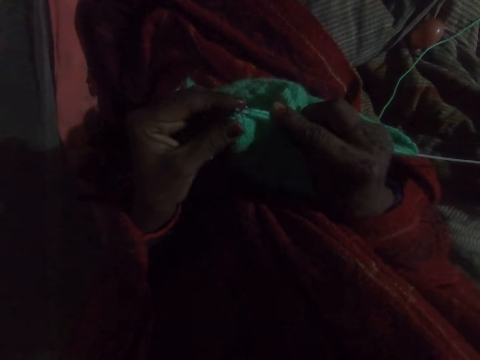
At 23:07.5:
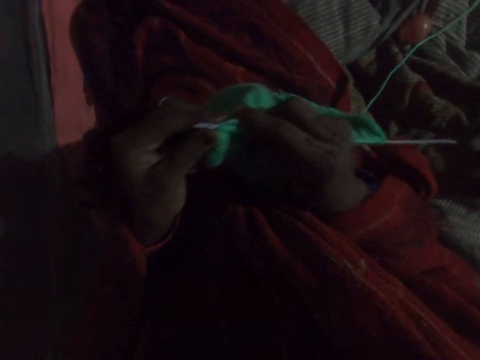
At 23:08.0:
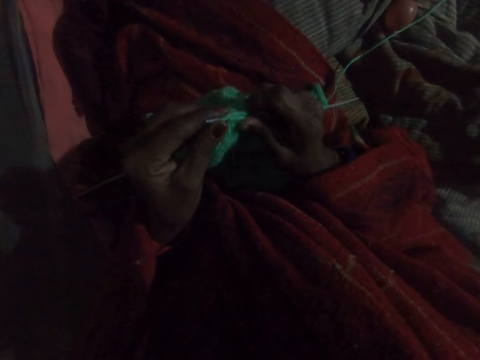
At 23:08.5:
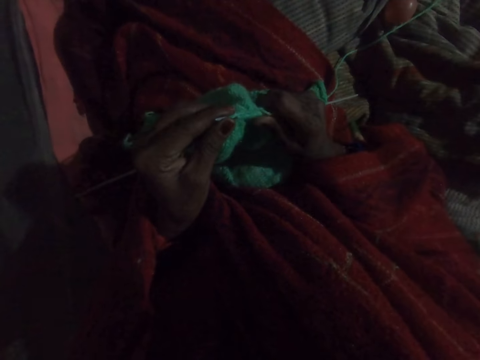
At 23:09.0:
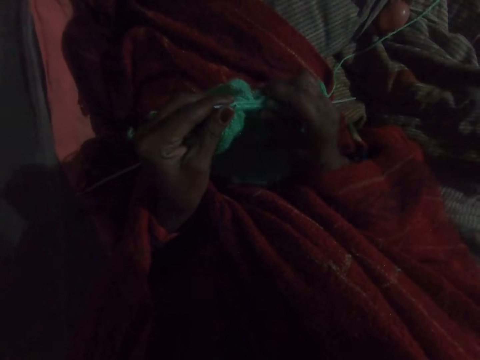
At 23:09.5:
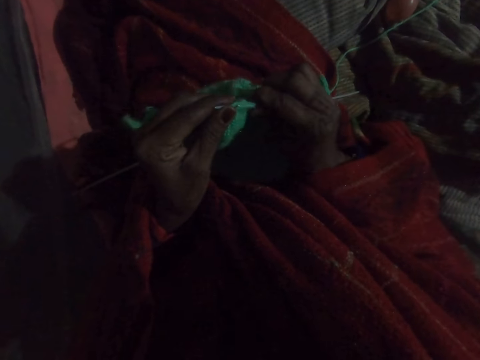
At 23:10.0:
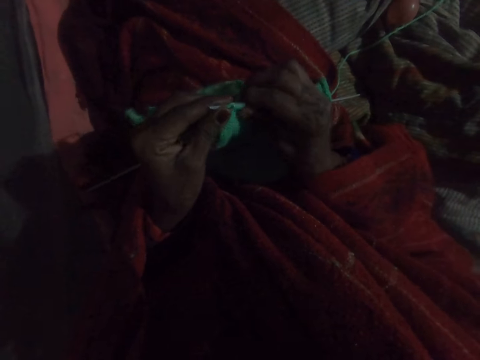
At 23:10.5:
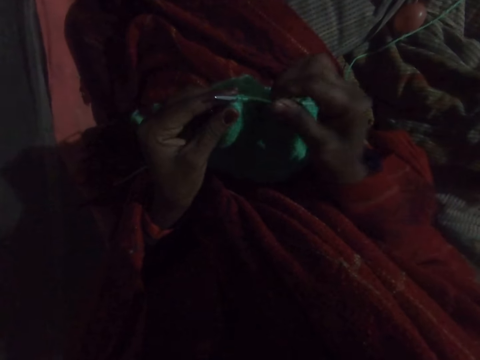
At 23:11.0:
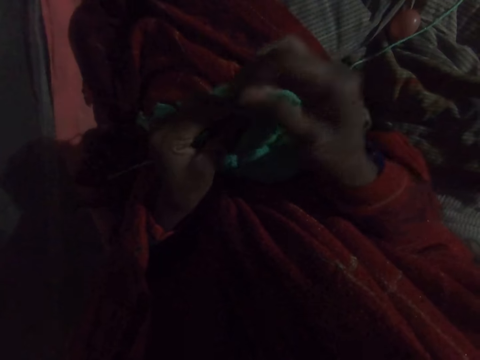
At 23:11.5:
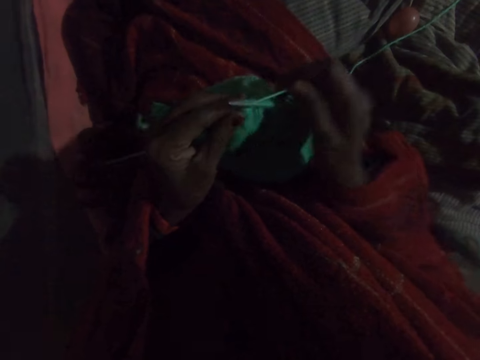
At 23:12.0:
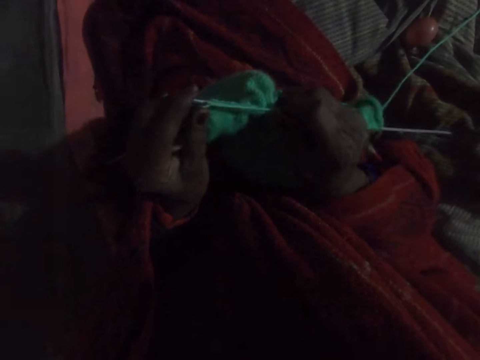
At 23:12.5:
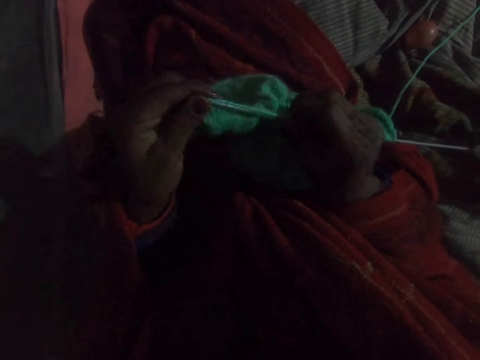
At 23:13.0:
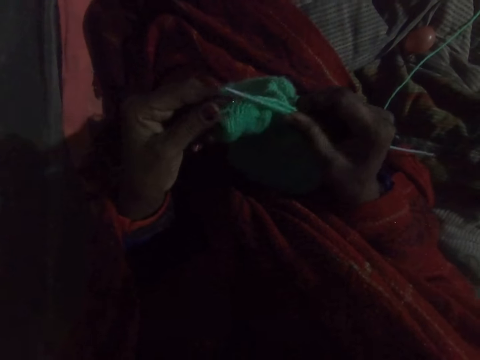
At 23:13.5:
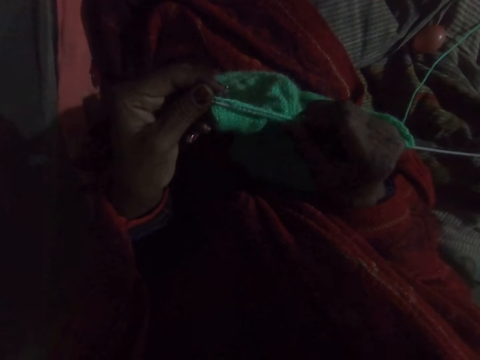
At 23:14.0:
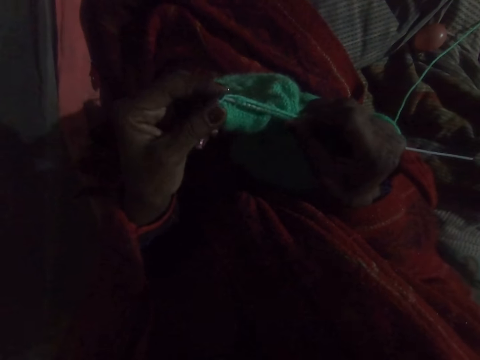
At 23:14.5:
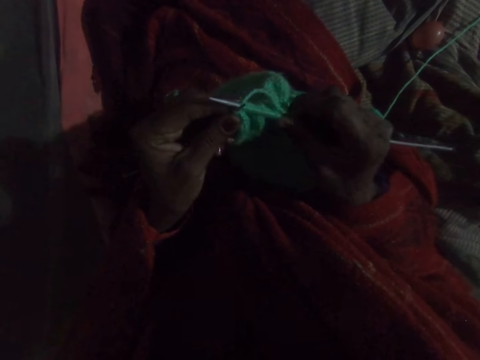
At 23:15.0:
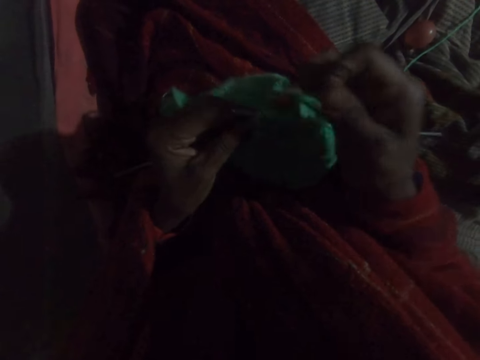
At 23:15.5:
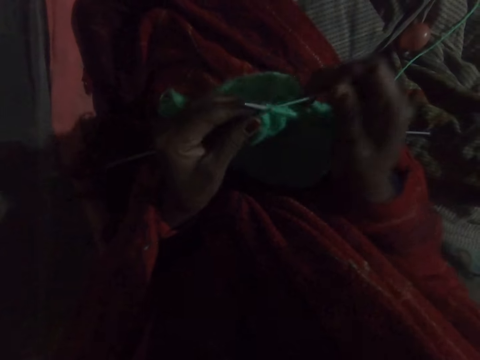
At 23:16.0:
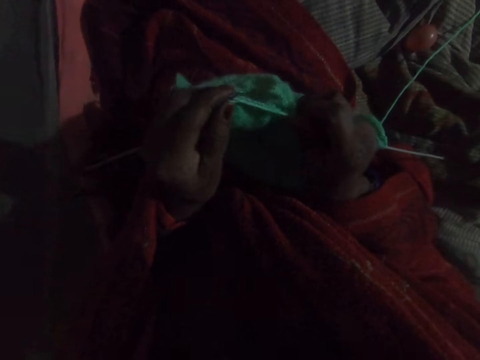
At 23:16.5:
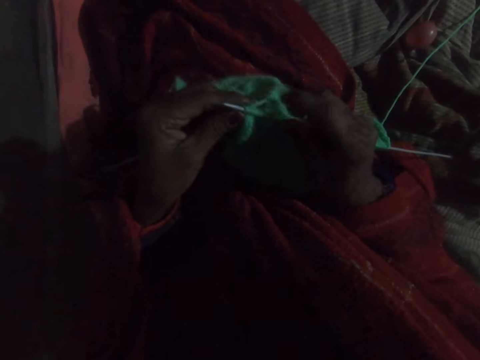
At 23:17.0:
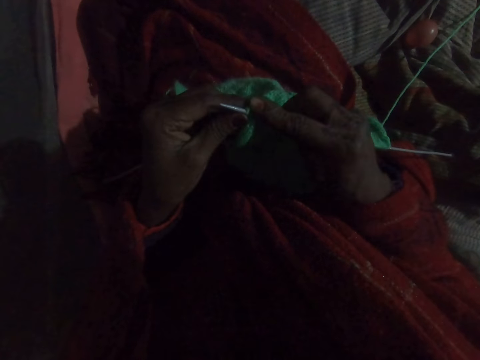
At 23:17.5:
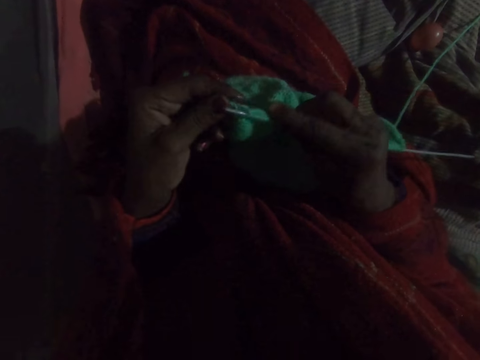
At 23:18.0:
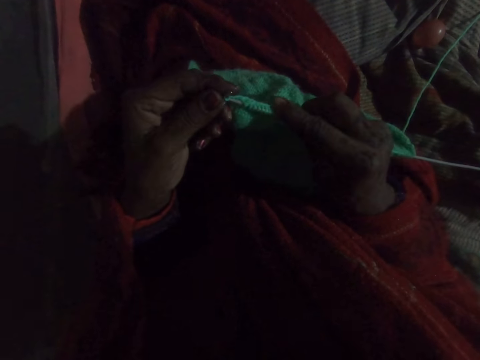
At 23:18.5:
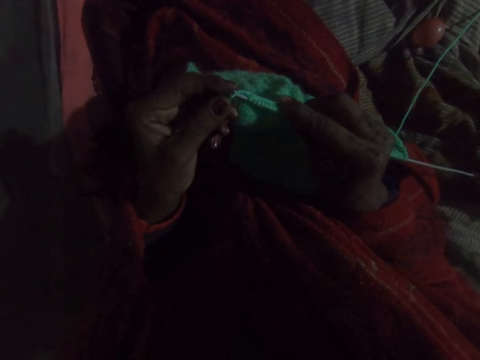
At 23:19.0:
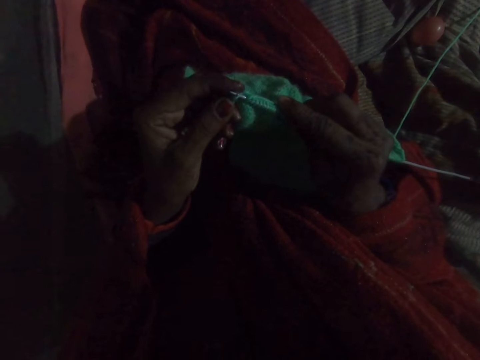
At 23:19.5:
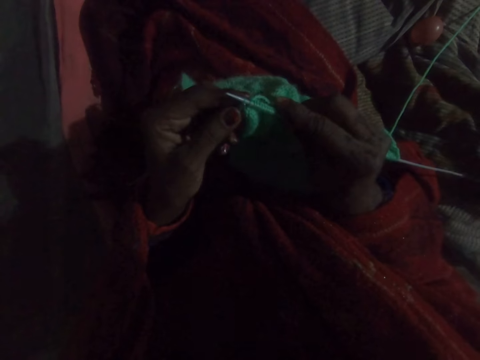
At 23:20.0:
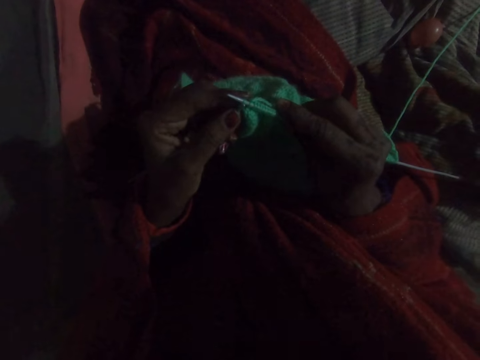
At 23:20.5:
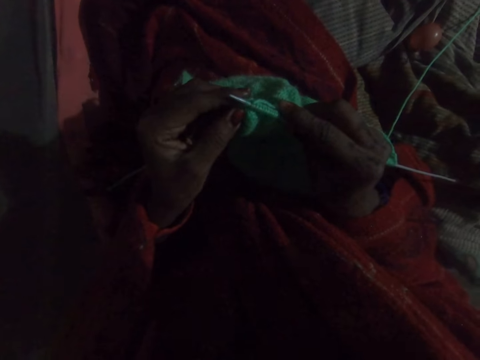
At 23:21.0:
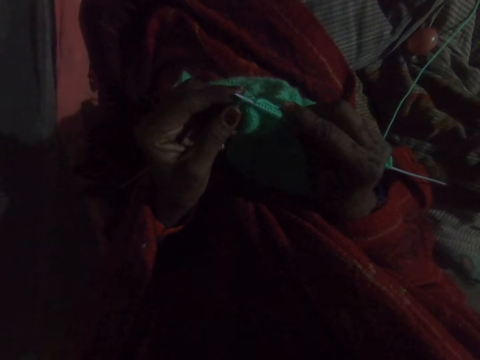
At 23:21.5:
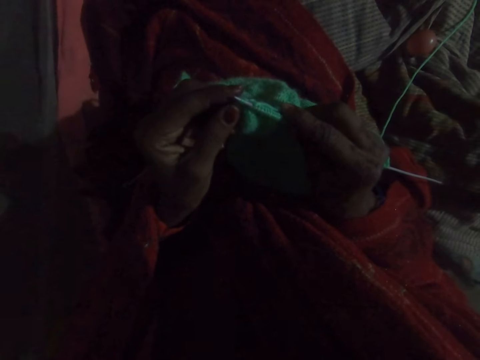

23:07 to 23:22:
The camera wearer pulls a woolen cloth. They push the fabric down on the knitting pin. They take a round thread. They knit the fabric with the knitting pin and yarn. They take the round thread and knit the woolen cloth.

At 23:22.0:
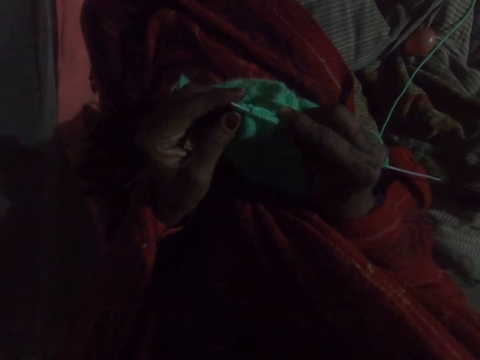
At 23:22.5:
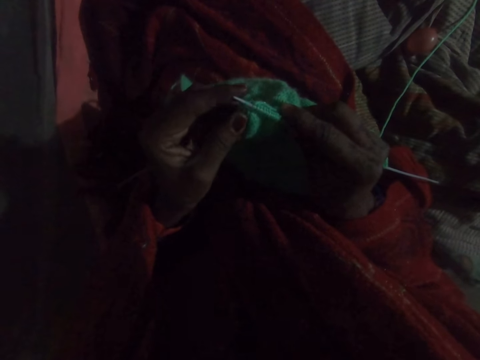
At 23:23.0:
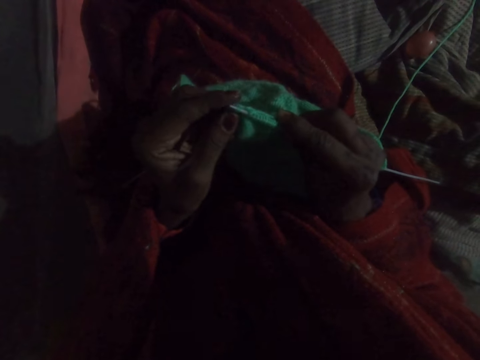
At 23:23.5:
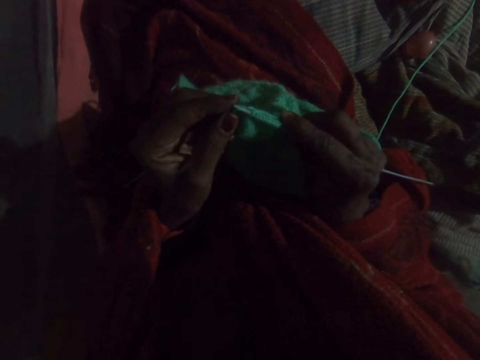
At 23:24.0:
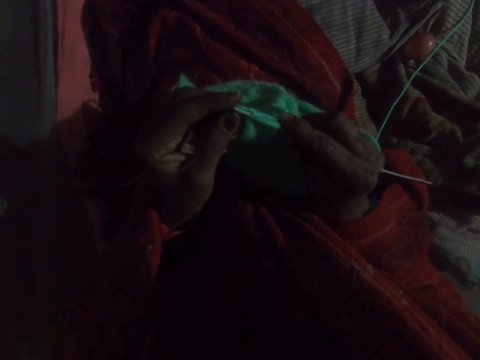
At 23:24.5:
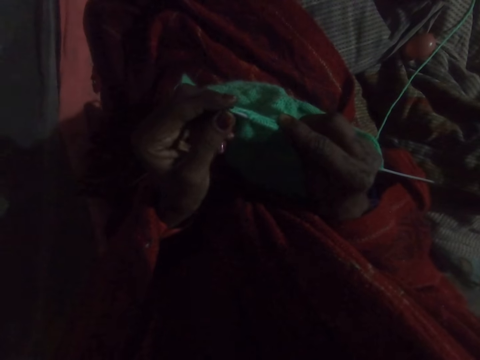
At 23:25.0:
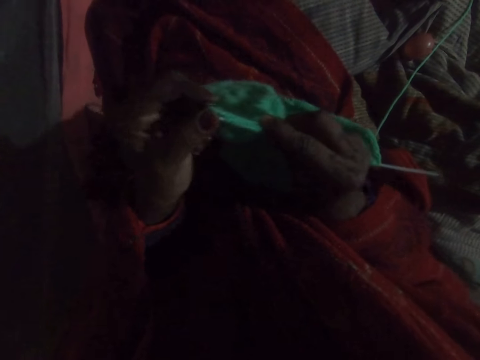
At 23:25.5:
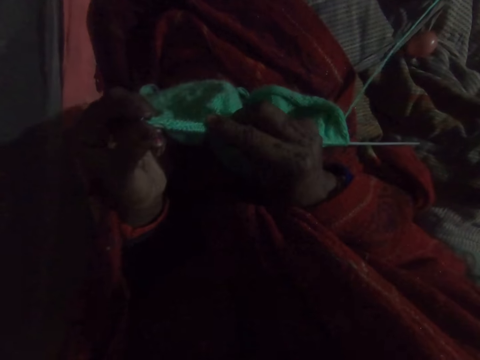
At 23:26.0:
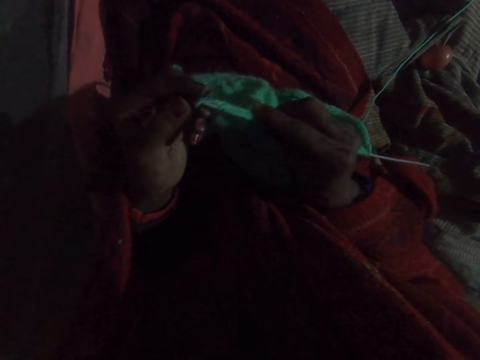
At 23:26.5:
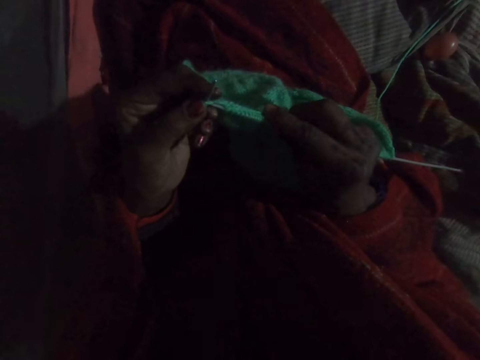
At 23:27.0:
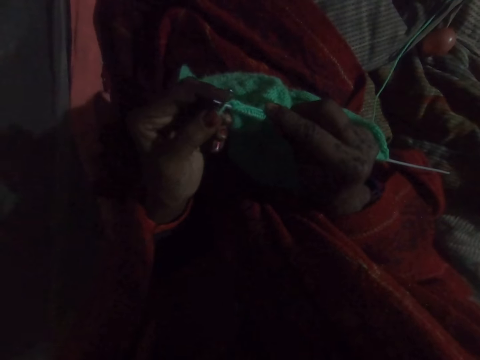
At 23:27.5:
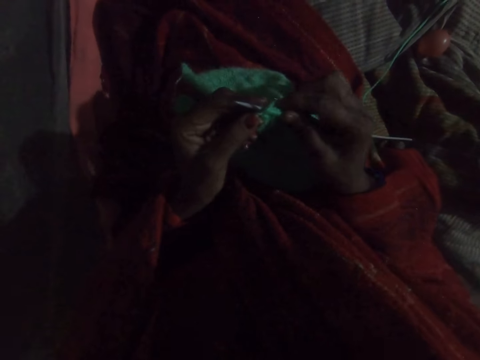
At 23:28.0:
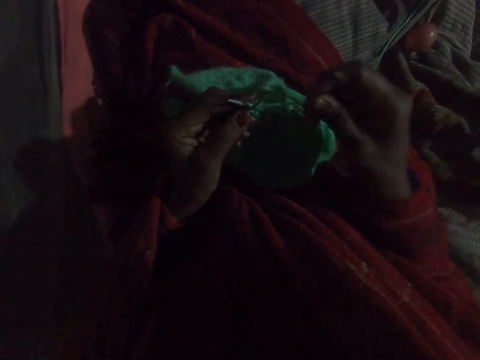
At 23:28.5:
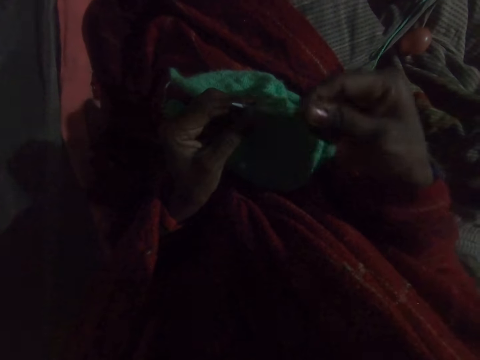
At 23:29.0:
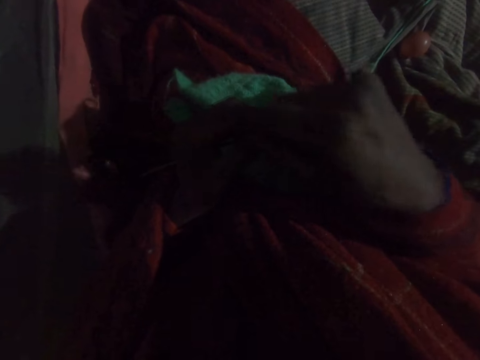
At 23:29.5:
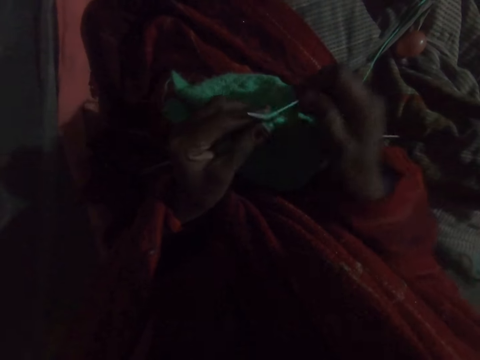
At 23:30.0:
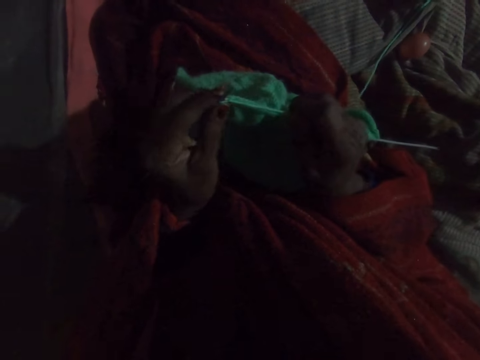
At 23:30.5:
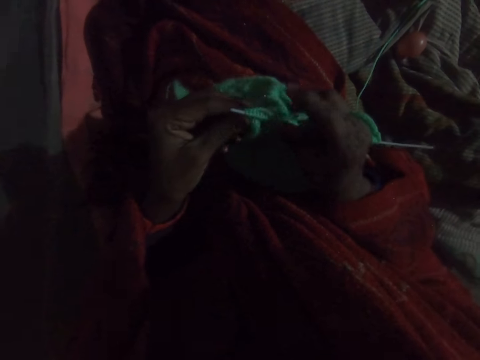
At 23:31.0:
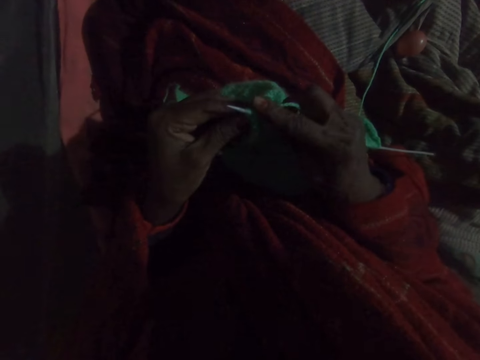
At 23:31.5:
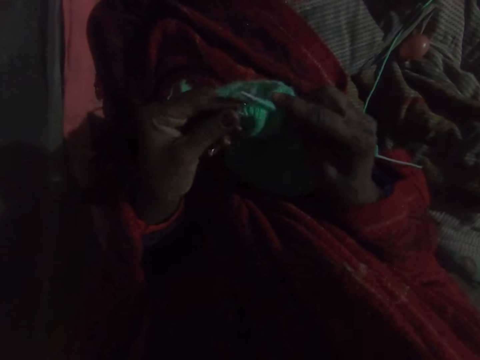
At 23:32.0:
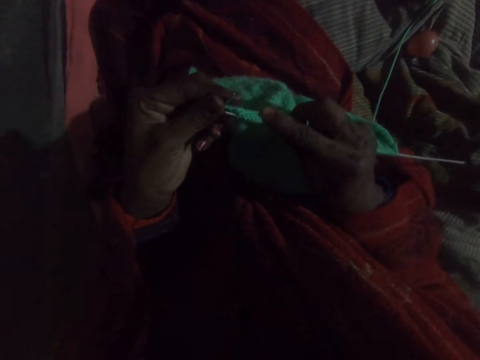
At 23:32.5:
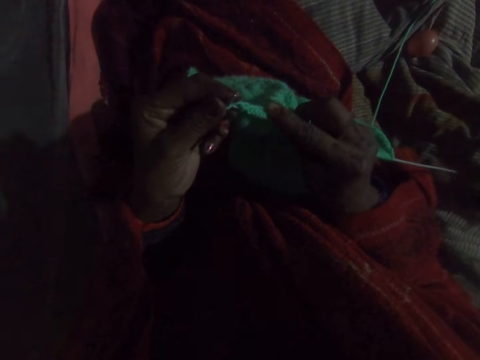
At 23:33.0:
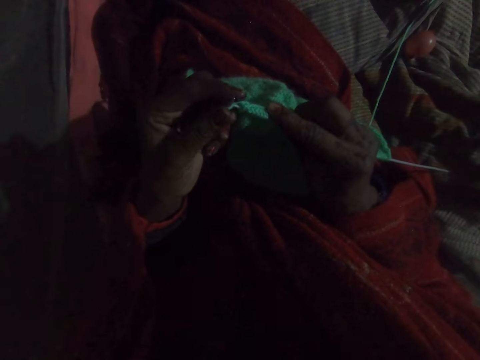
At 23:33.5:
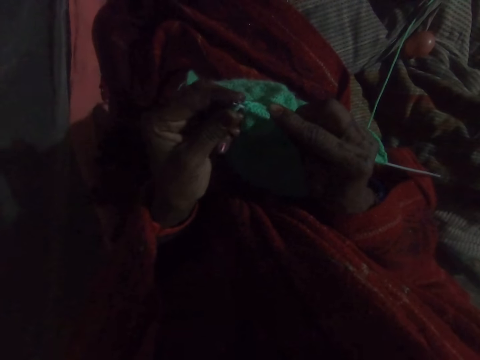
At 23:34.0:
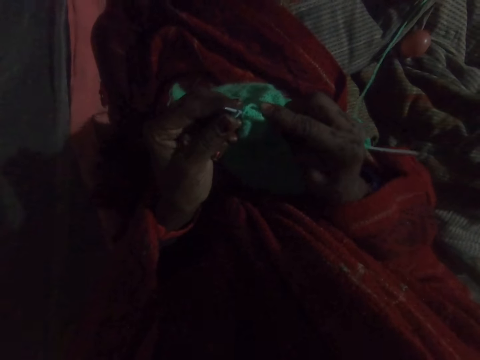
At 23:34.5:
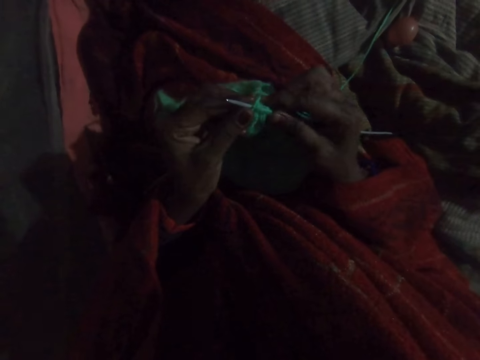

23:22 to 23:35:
The camera wearer takes a round thread. They knit a woolen cloth.
